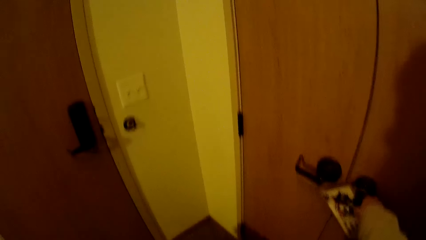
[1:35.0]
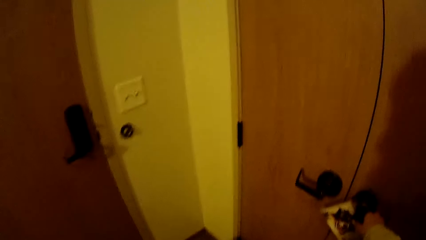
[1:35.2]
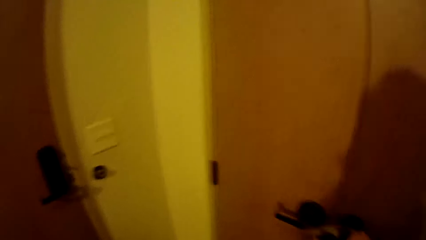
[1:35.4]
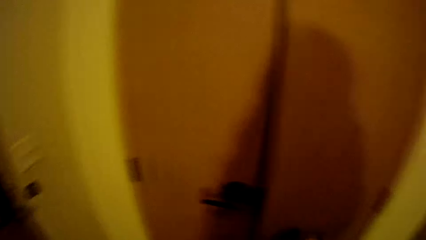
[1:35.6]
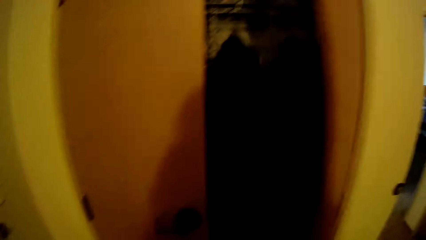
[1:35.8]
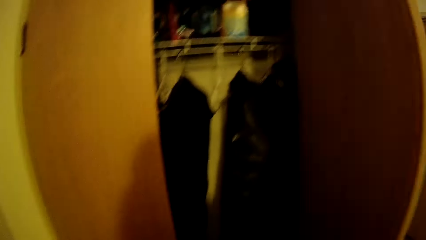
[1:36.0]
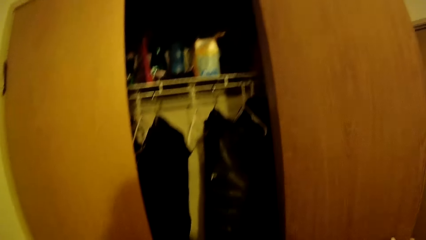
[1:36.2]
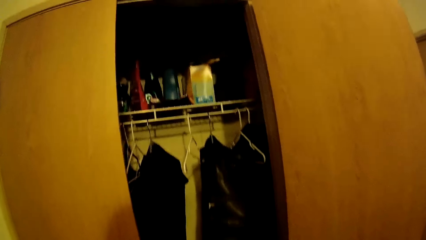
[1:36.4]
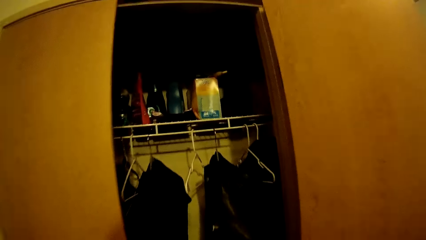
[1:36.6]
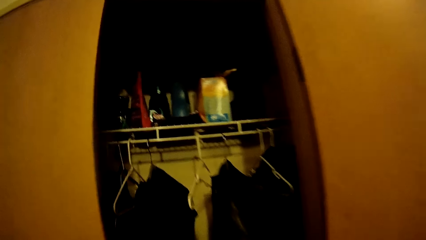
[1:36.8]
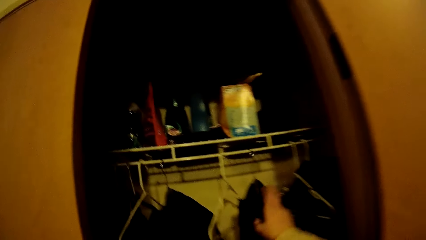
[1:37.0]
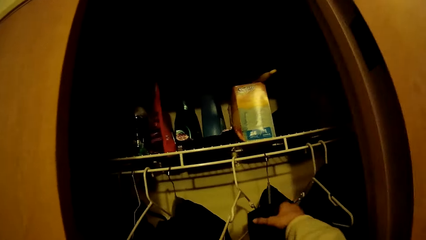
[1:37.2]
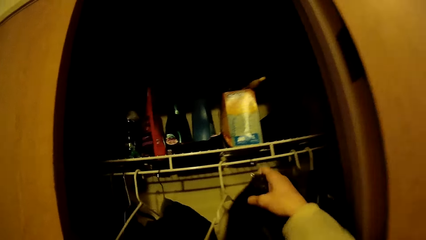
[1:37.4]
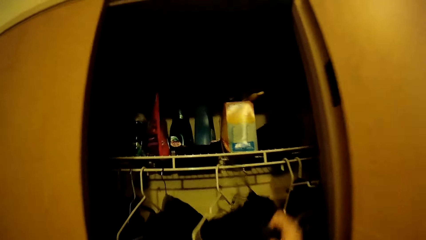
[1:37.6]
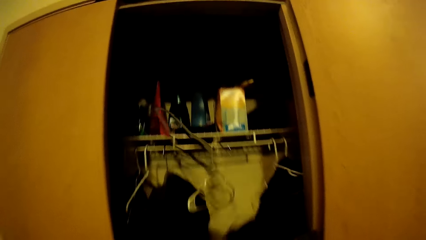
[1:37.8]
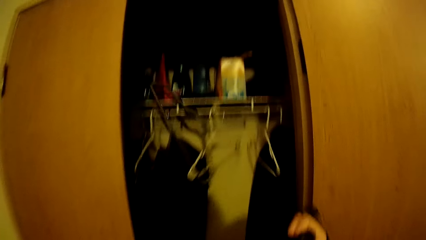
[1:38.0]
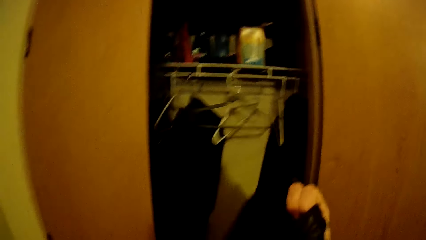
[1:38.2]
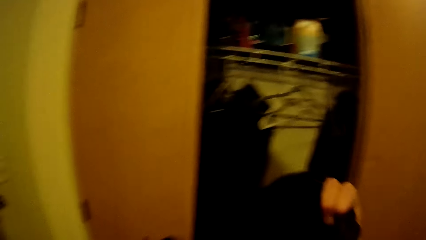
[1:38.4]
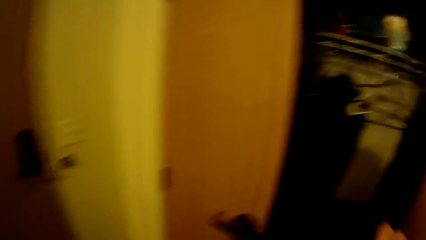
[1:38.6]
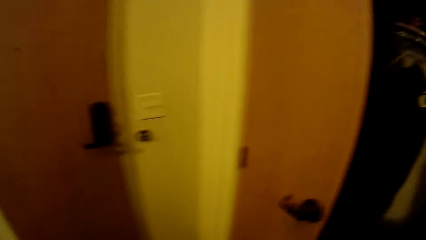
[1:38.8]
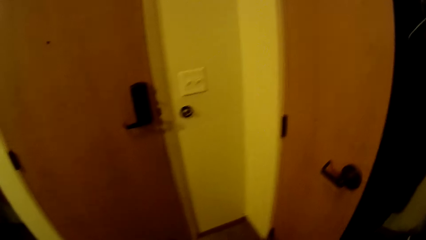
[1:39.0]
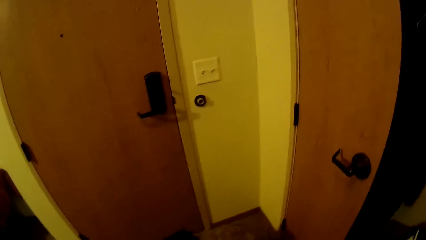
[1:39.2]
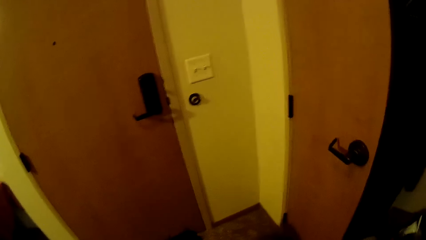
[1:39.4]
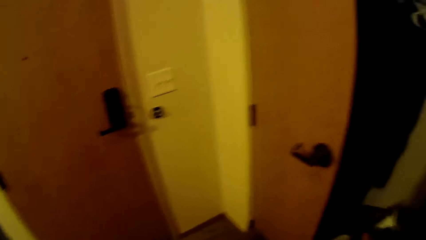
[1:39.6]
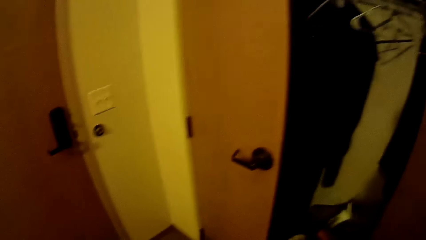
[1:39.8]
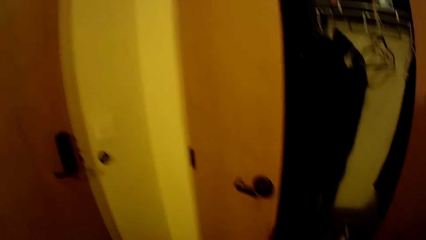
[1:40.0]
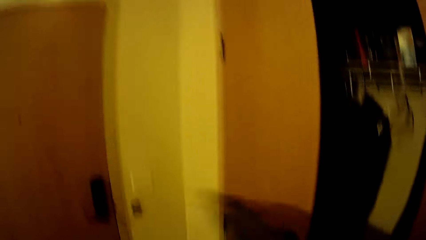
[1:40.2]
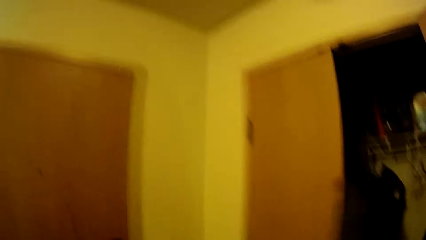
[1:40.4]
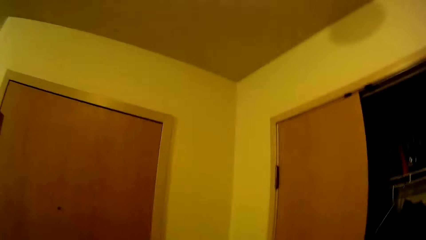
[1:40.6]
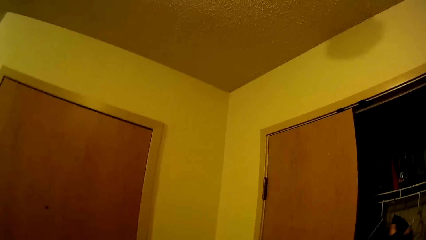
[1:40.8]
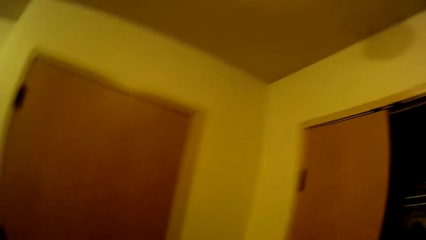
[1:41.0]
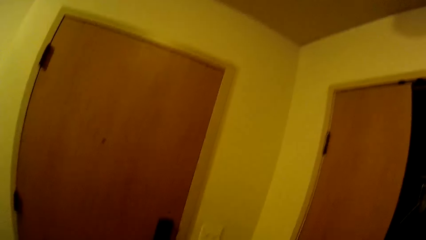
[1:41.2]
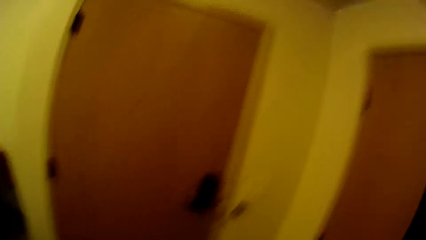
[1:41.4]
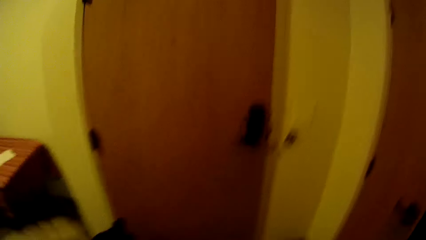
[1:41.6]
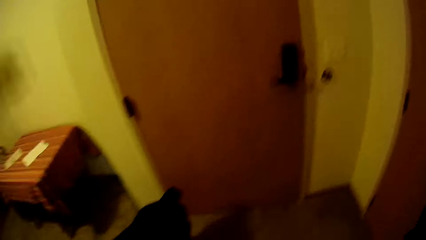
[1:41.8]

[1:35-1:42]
The camera wearer opens a cupboard with her right hand. She picks a coat from the cupboard with her right hand.

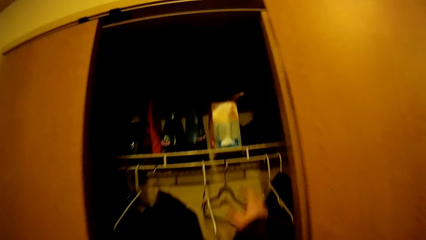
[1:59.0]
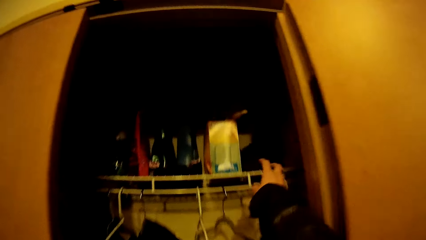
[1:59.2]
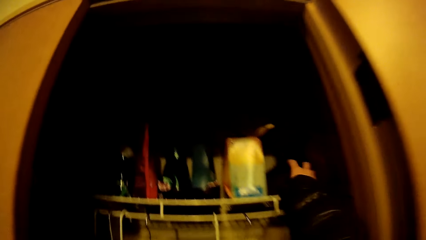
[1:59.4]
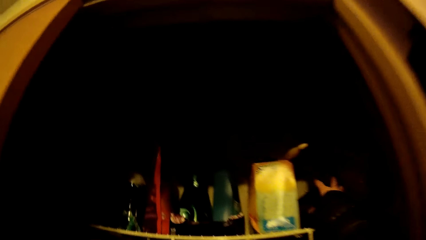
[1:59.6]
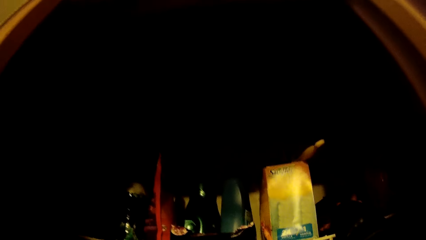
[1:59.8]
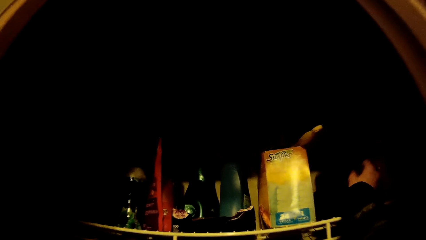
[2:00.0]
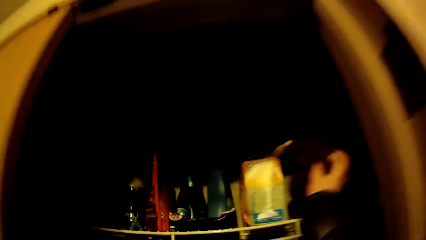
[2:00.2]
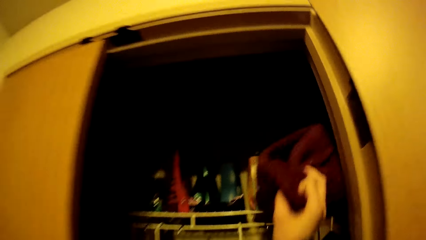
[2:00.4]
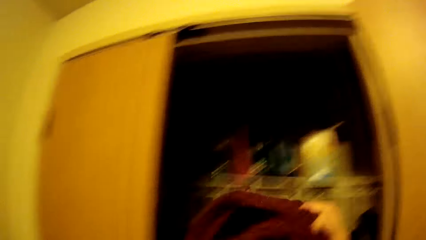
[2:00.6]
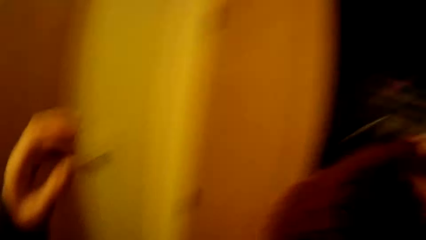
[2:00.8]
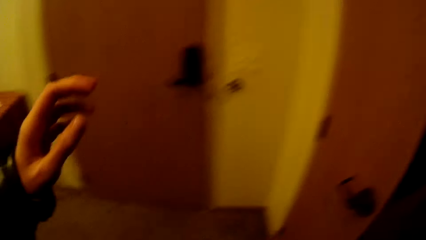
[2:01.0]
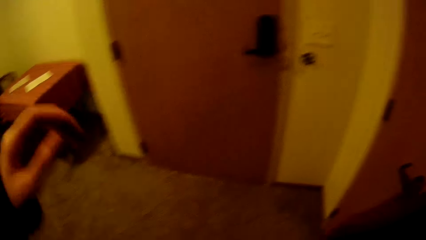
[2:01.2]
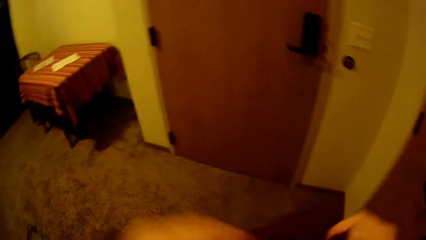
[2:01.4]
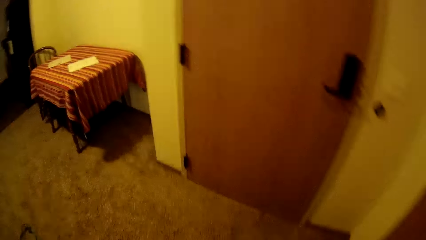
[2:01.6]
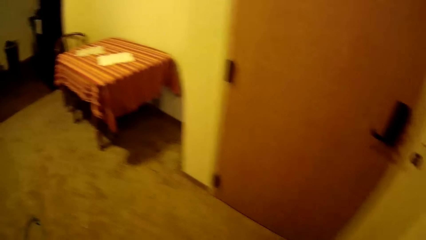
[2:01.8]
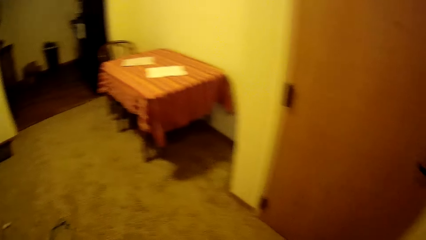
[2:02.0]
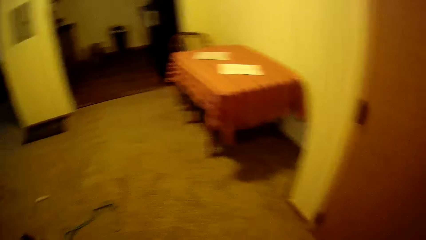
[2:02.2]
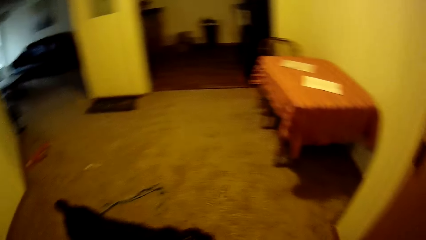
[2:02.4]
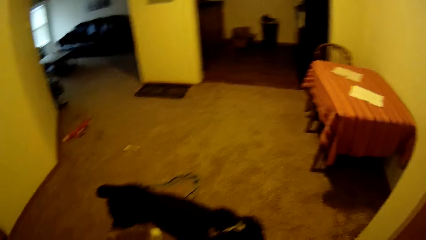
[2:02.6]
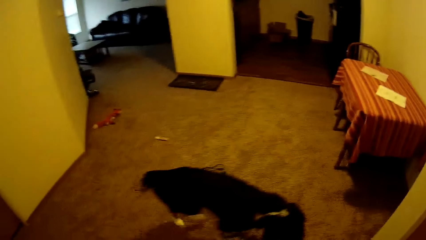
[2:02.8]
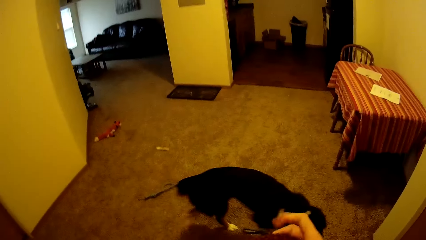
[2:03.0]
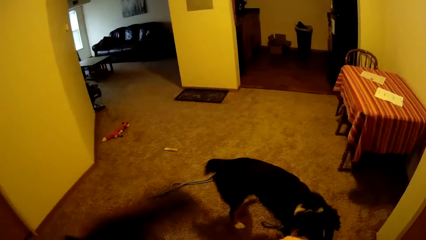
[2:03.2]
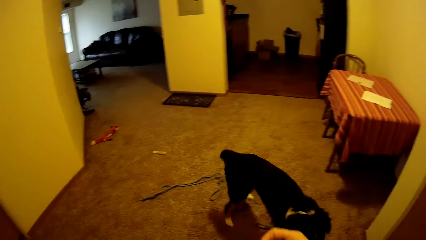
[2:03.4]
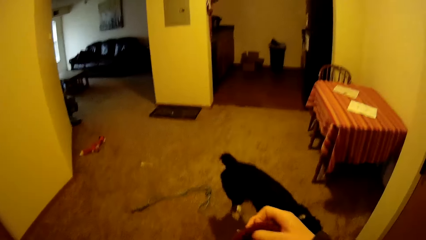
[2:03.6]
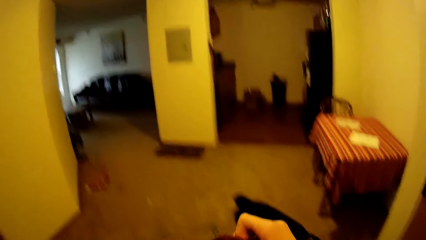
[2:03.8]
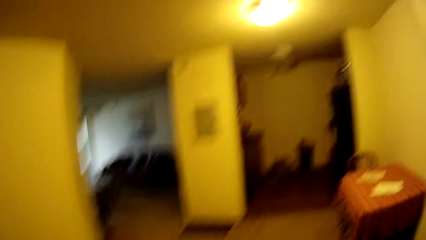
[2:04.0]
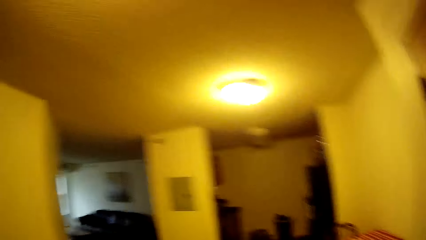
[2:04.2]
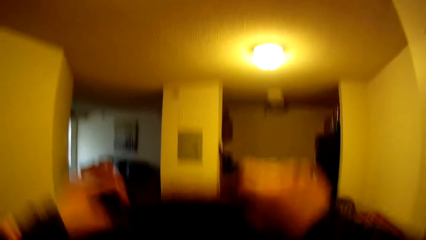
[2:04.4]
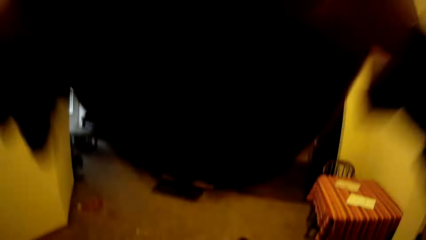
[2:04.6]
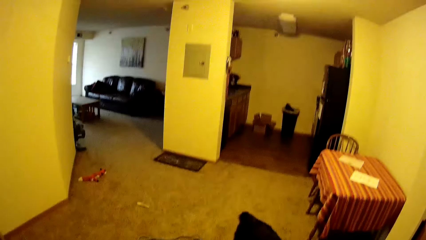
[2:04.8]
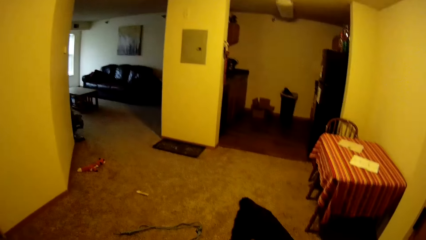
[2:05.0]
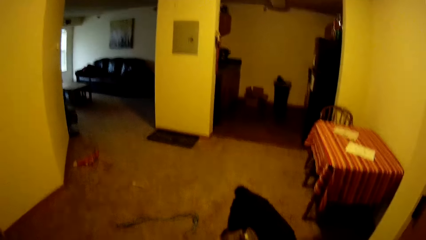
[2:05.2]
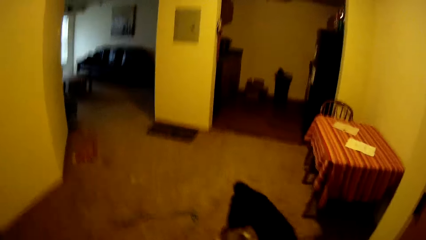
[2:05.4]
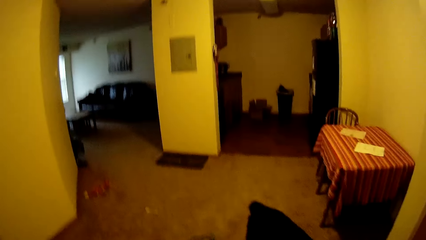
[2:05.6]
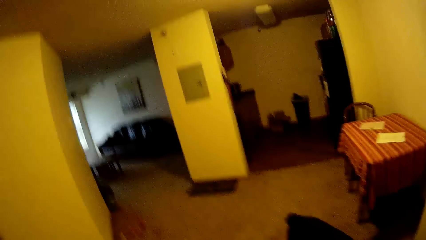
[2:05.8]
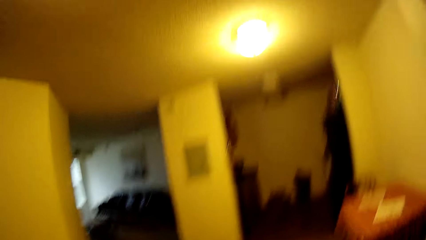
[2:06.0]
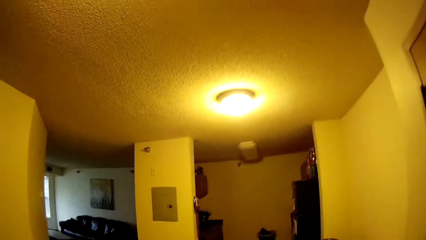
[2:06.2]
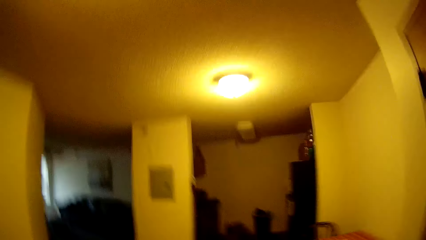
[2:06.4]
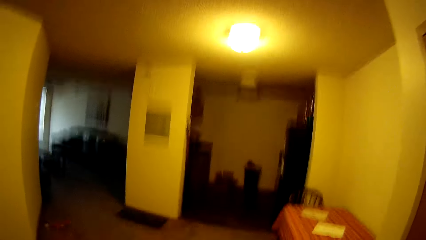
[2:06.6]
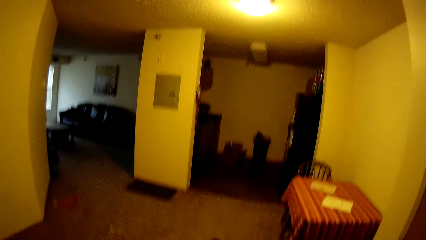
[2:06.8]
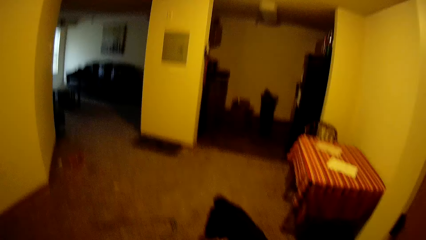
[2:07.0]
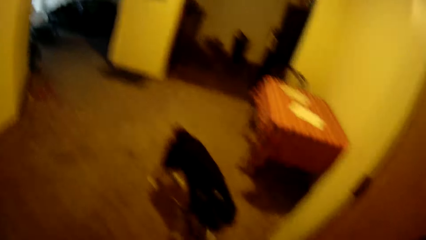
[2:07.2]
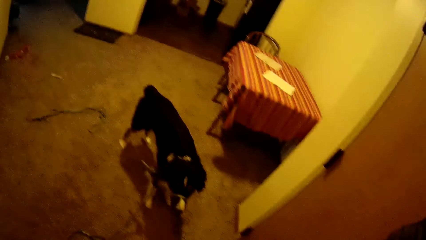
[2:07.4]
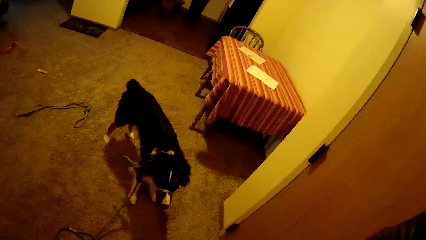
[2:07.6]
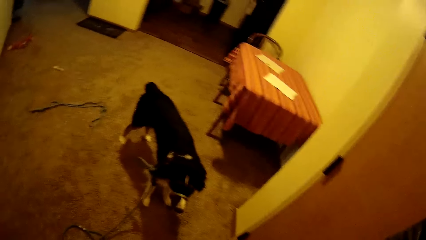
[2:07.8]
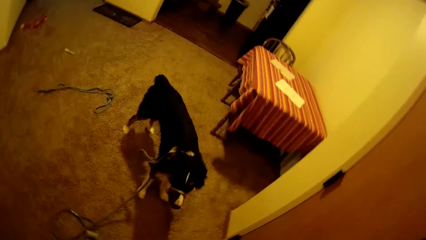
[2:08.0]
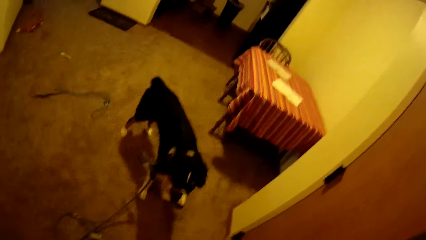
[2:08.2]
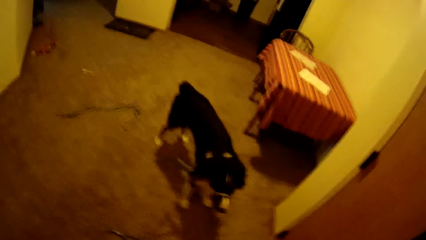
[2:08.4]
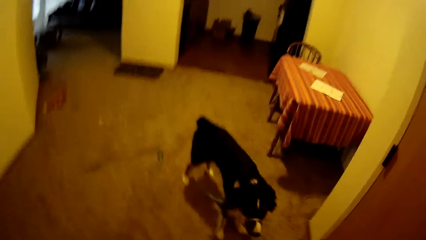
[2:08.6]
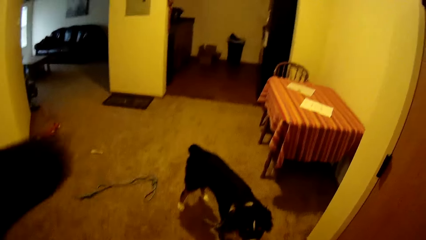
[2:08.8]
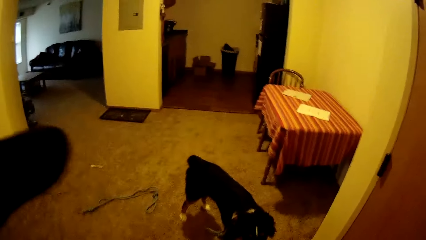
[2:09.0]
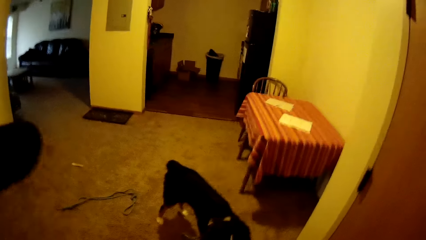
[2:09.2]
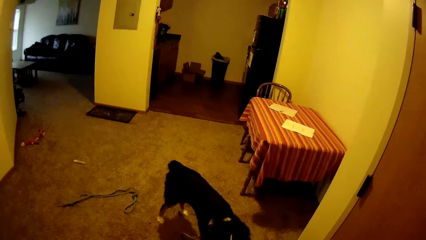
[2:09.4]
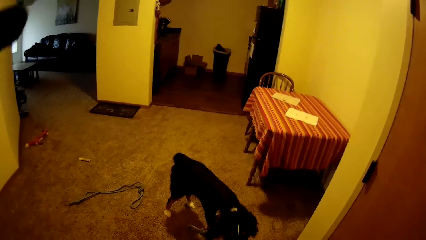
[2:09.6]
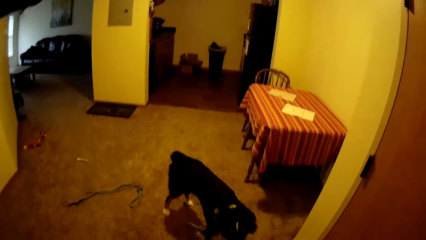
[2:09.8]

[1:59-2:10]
The camera wearer picks up a head warmer or cape from the cupboard with her right hand. She aligns the cape. She wears the head warmer with both hands.
